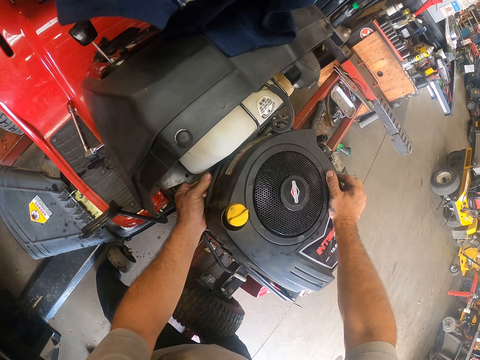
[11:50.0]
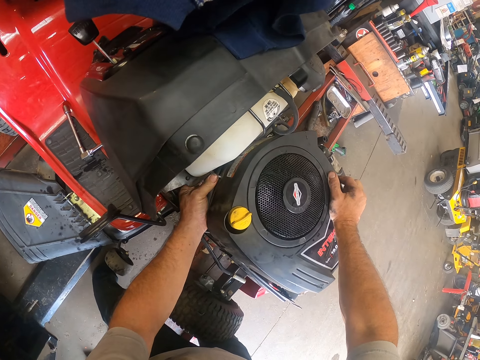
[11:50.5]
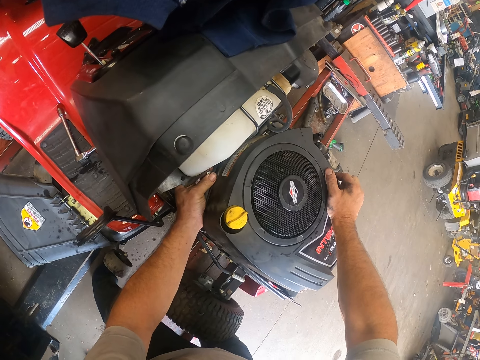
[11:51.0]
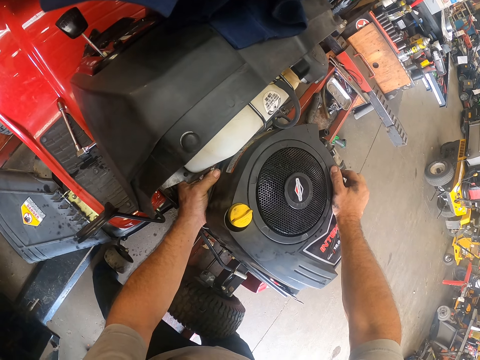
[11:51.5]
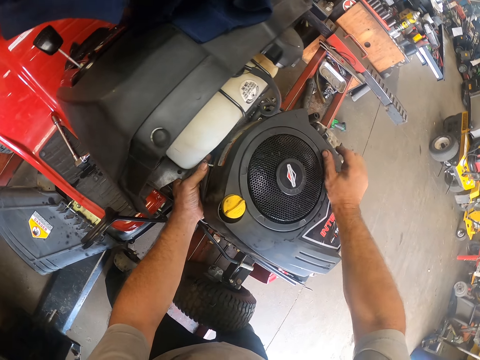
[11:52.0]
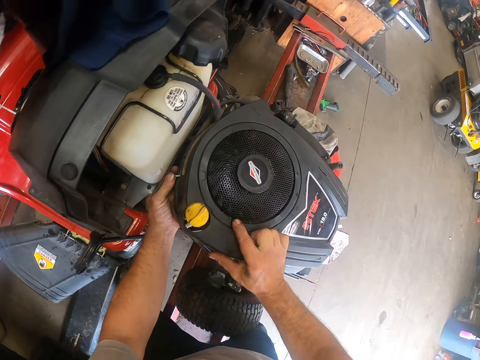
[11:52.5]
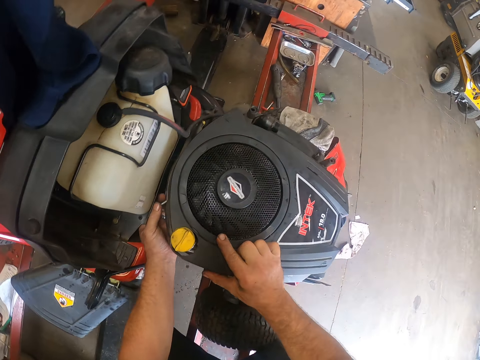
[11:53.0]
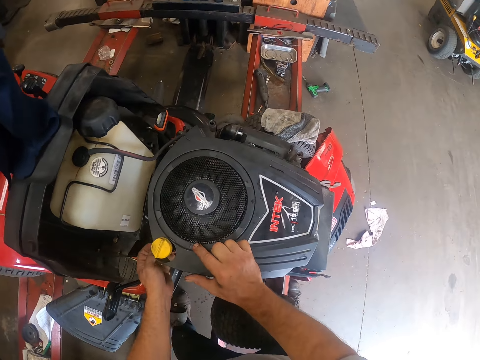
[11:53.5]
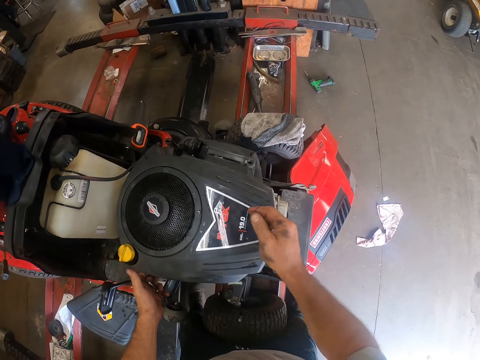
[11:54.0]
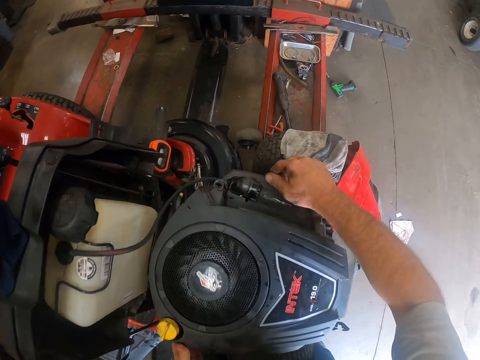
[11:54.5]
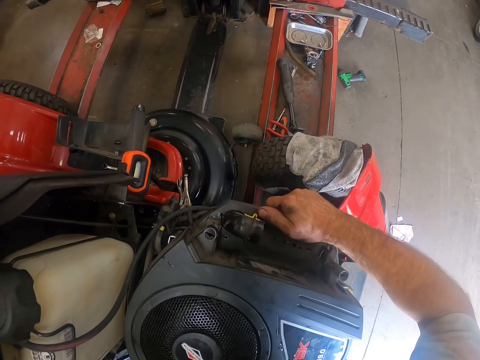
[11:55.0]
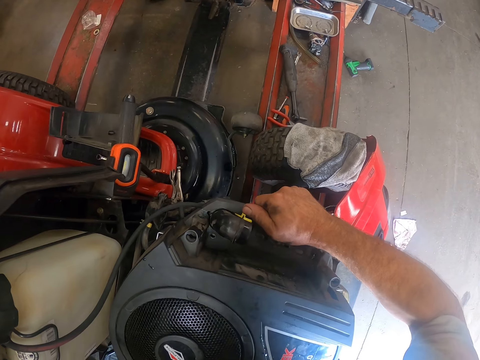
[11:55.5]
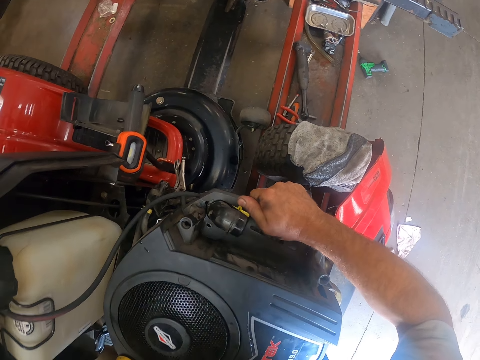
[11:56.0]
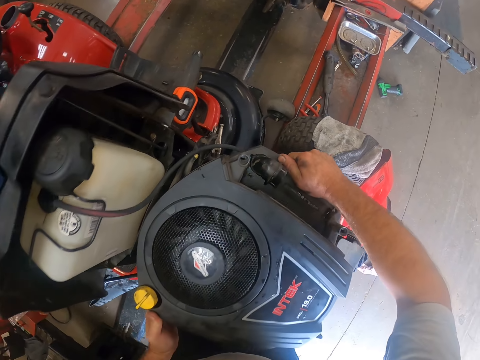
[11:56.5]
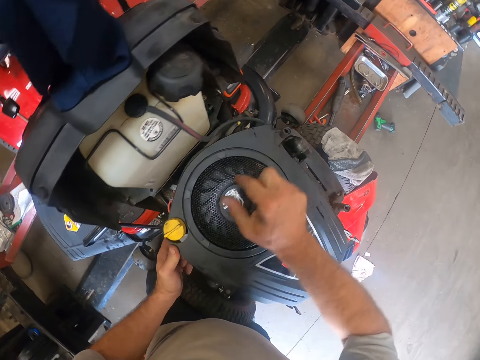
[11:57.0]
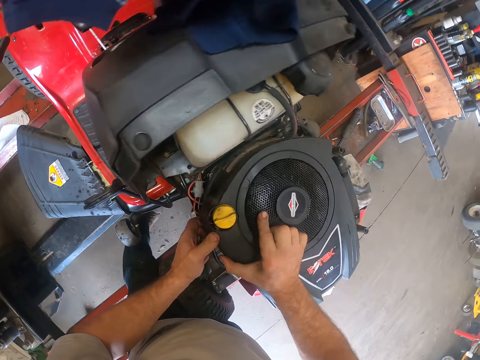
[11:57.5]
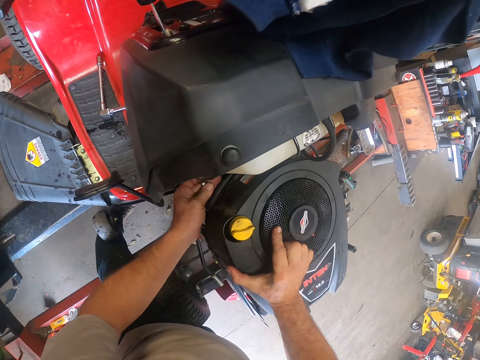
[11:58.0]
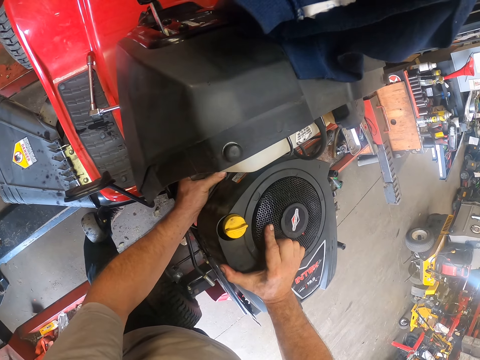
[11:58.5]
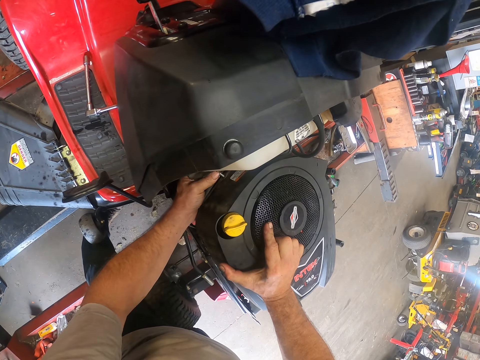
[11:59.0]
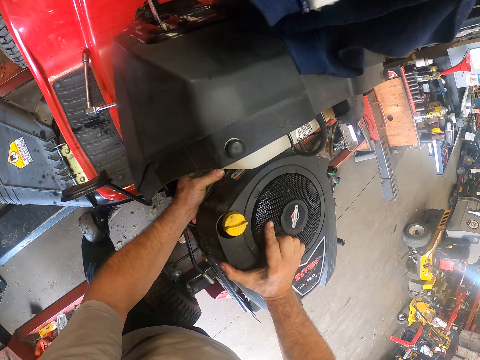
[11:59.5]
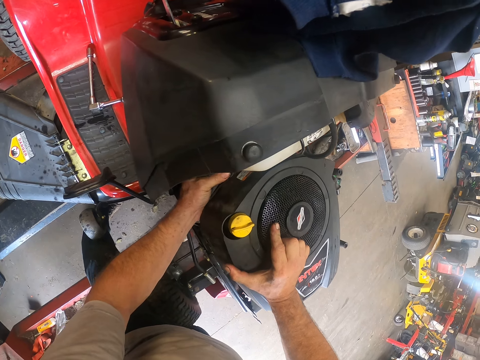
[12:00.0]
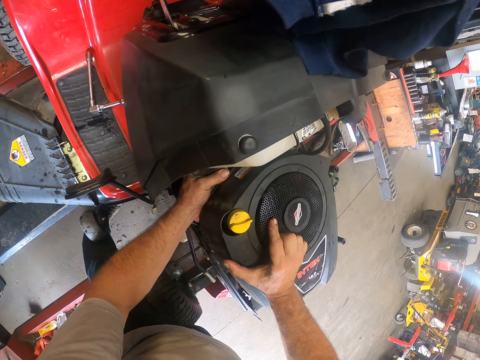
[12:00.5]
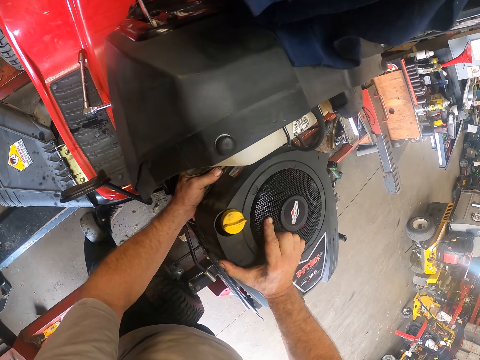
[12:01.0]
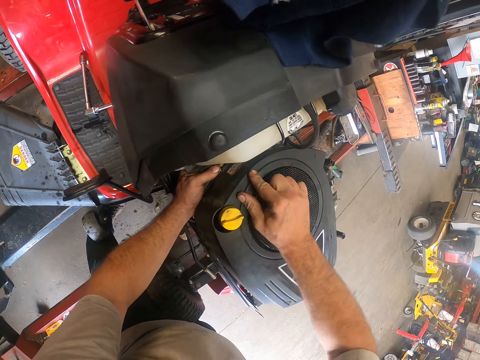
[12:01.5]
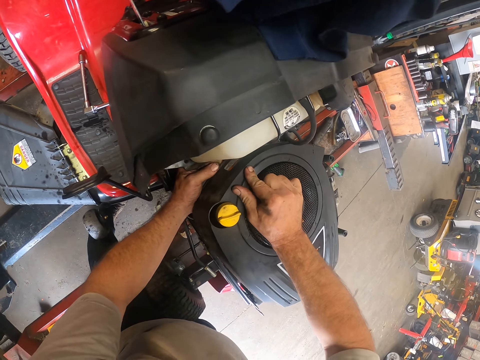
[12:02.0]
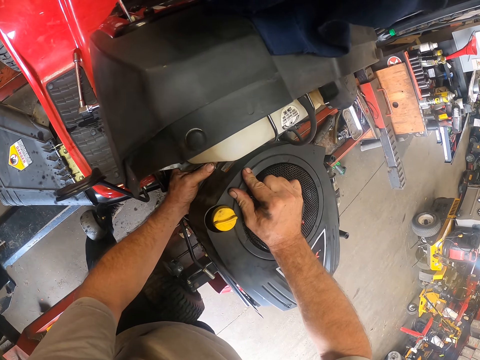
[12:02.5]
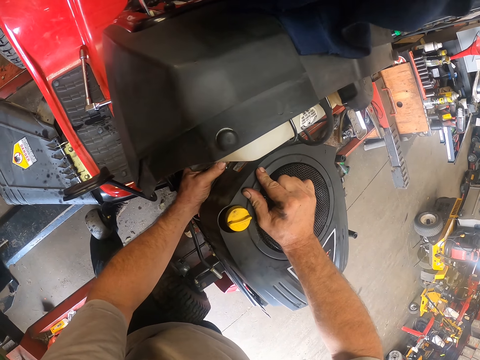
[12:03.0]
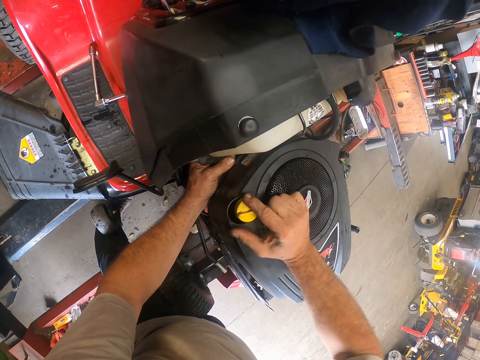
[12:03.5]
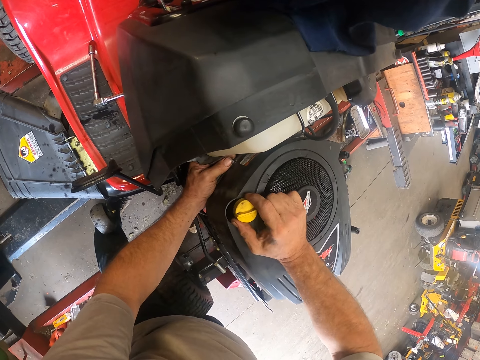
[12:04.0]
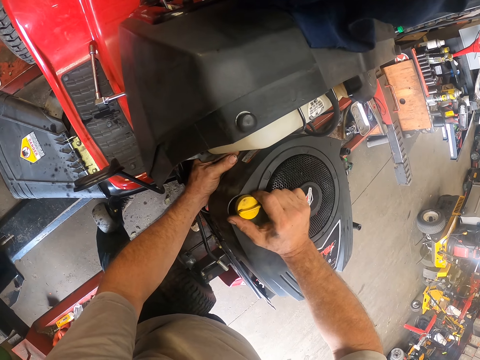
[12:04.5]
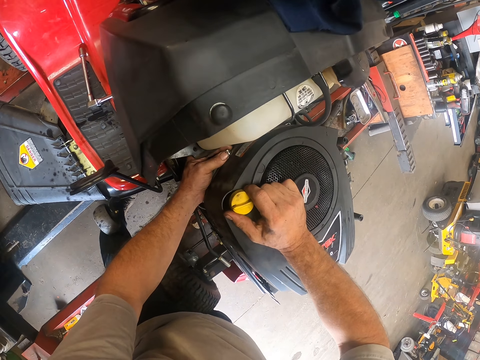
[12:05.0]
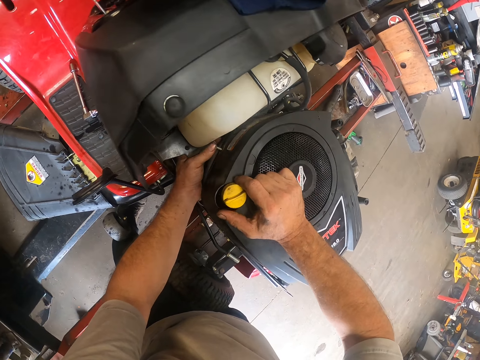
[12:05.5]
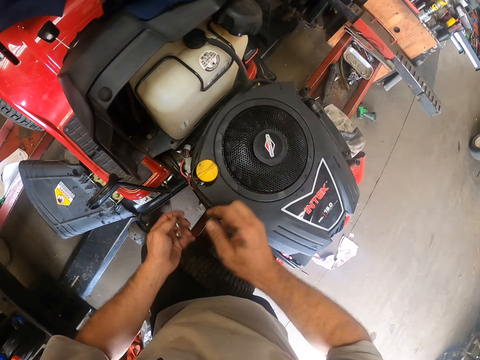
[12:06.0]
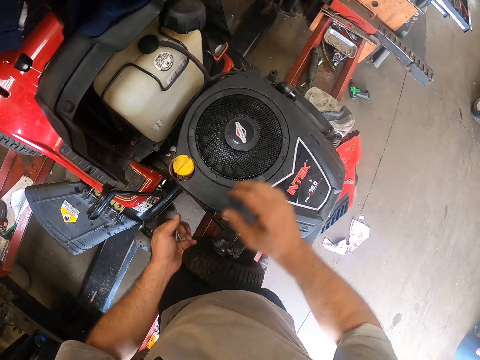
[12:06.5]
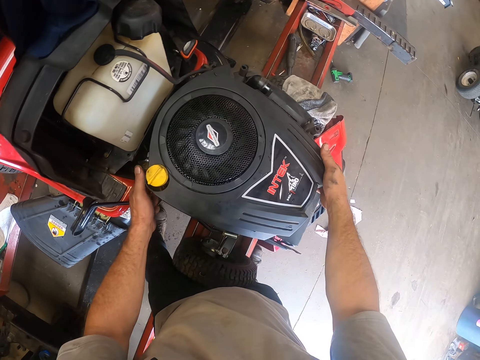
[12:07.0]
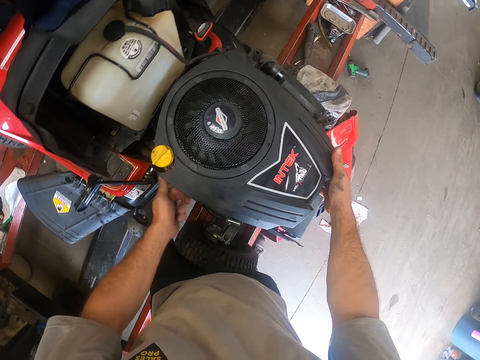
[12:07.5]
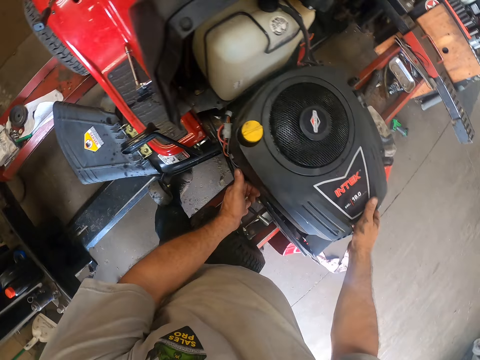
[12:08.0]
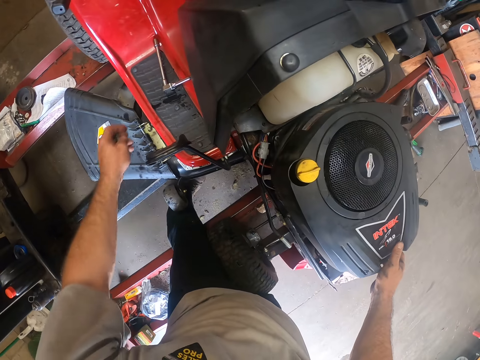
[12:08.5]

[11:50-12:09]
The camera wearer places the screw in his left hand on the engine covering. He adjusts the engine covering on the lawn mower with his hands. He places the screw in his left hand on the engine covering. He adjusts the oil gauge stick with his right hand. He touches the oil lid. He passes the screw in his right hand to his left hand. He adjusts the engine covering on the lawn mower with his hands.

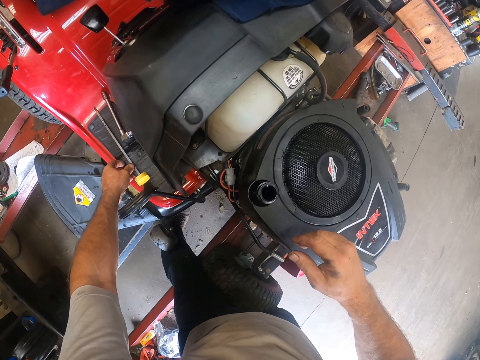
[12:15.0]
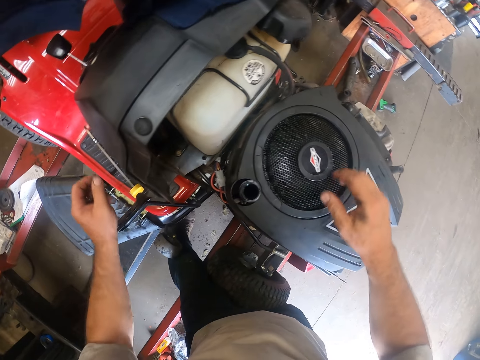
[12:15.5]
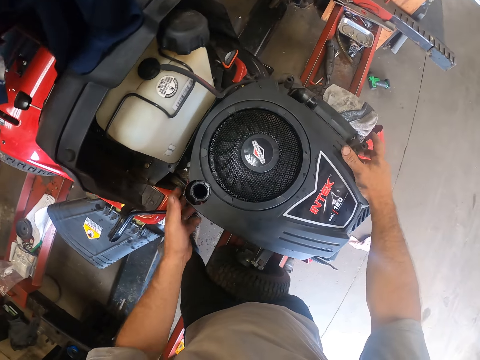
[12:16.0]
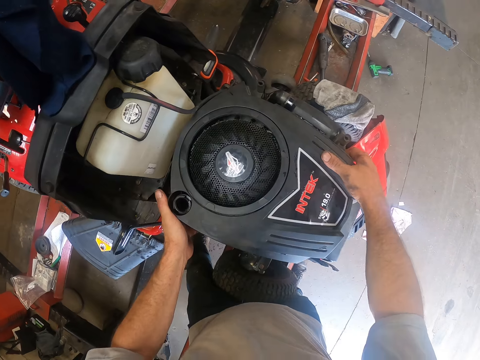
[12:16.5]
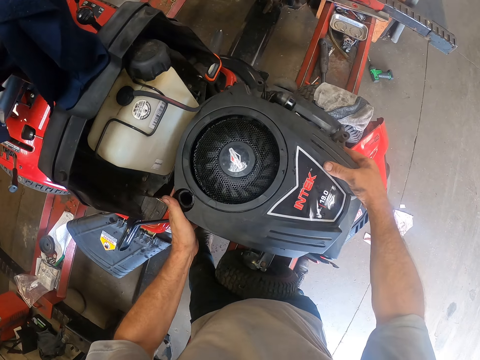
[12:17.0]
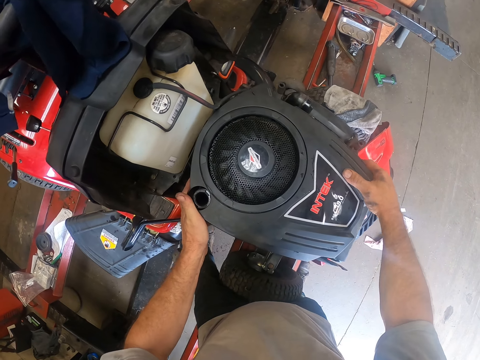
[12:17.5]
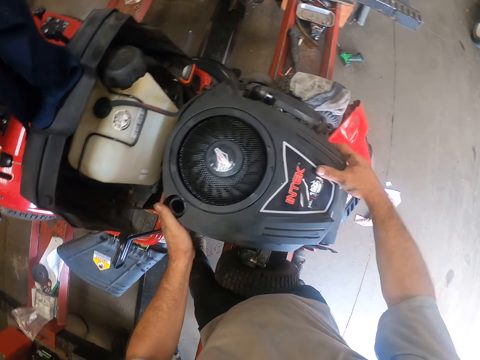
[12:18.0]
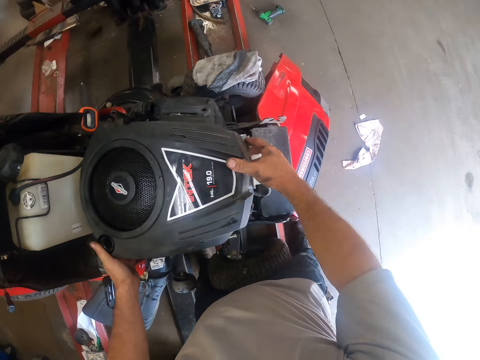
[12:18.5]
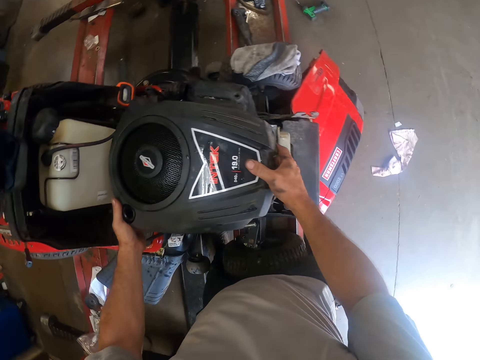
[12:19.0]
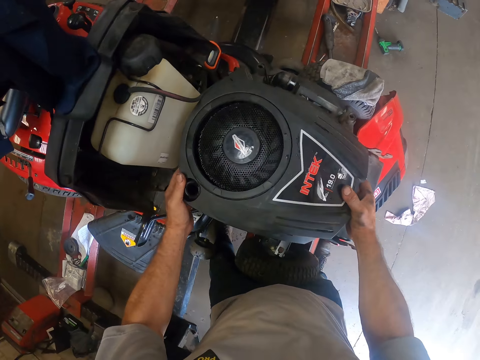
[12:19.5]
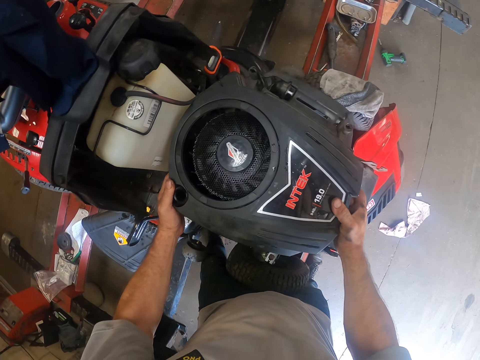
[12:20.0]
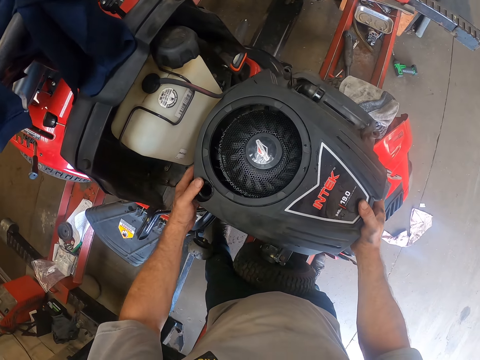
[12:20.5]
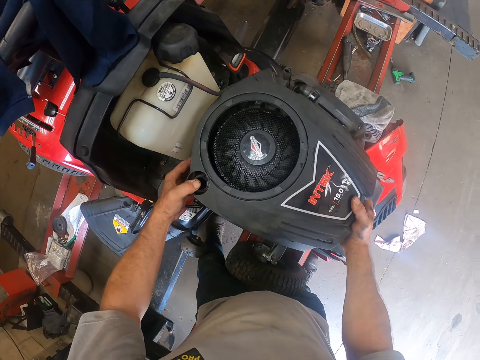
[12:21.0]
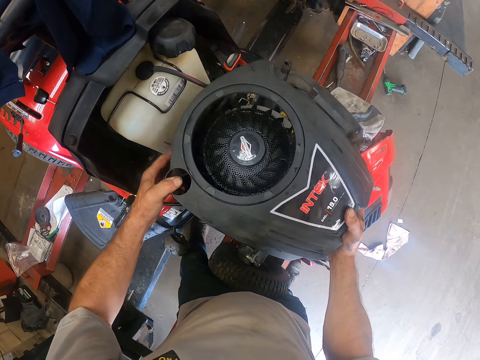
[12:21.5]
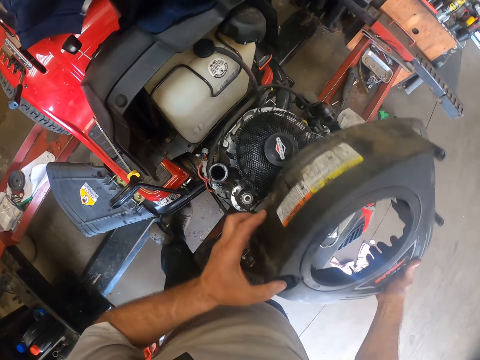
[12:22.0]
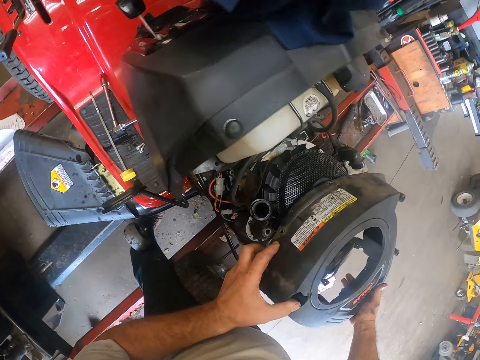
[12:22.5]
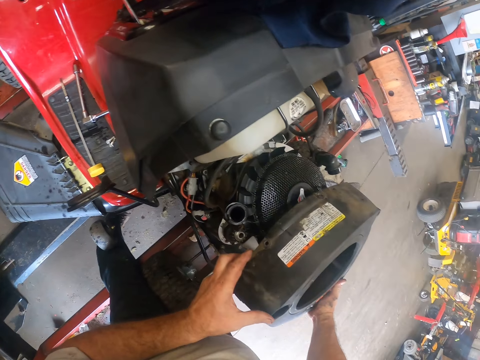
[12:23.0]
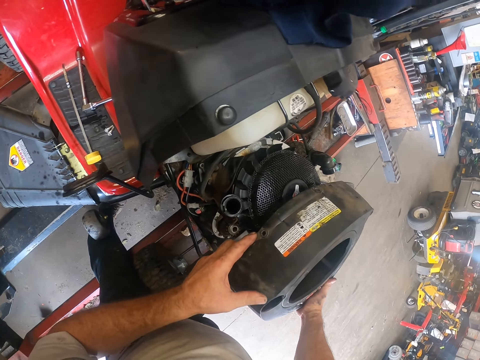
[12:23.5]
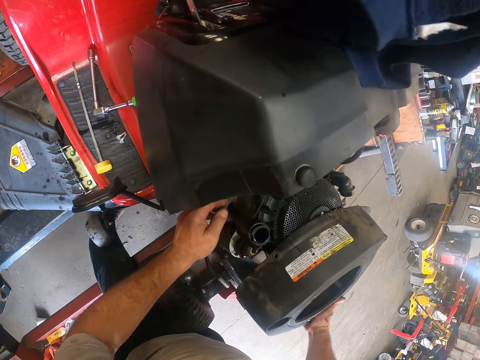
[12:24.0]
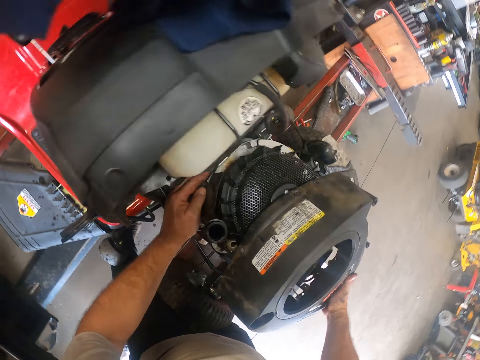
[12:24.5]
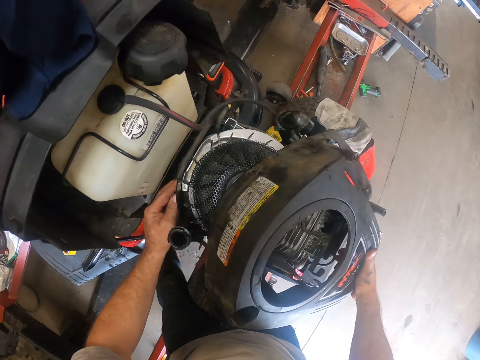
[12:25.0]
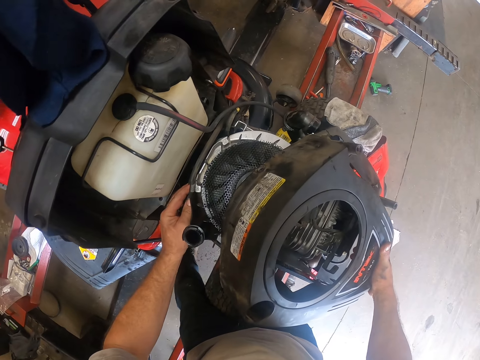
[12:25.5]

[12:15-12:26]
The camera wearer removes the engine covering with his hands. He puts the engine cover on the engine. He touches the engine.
